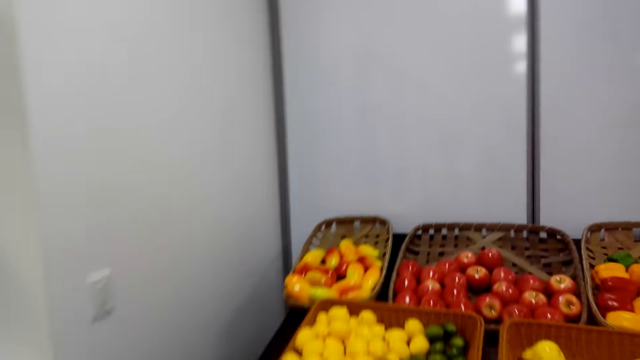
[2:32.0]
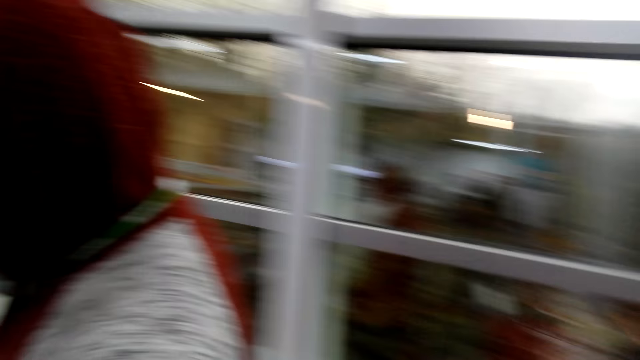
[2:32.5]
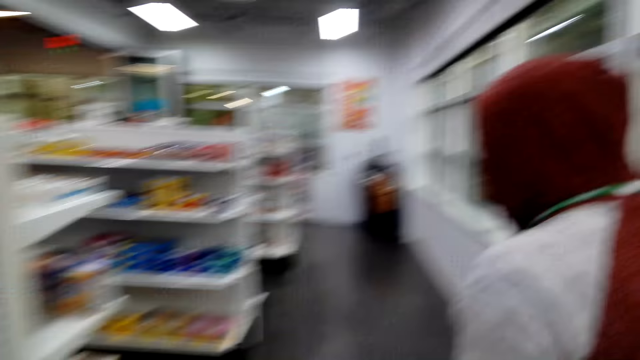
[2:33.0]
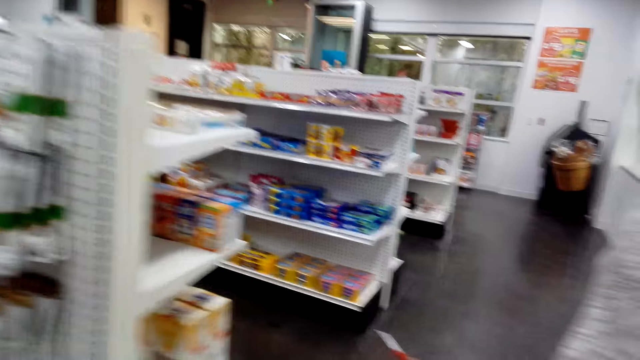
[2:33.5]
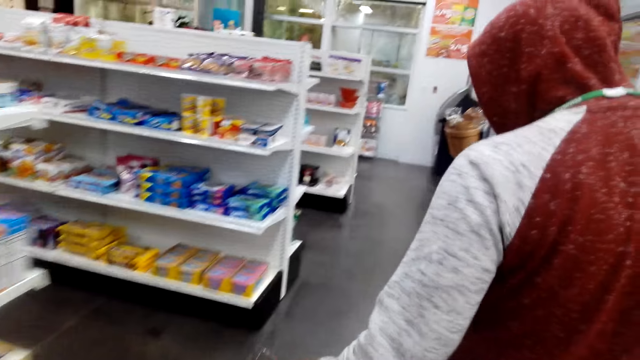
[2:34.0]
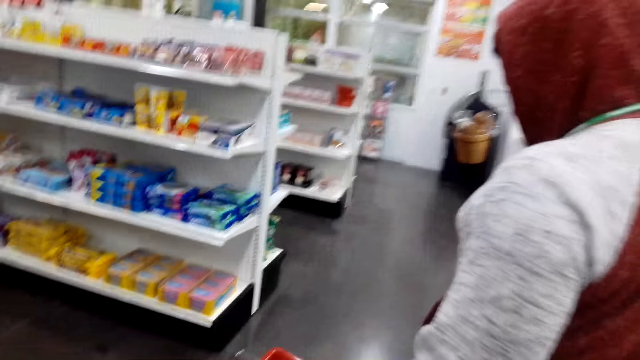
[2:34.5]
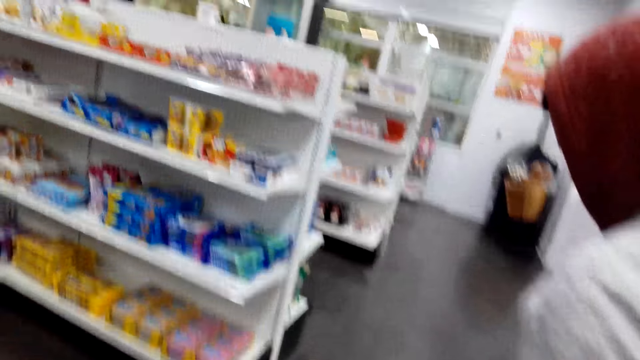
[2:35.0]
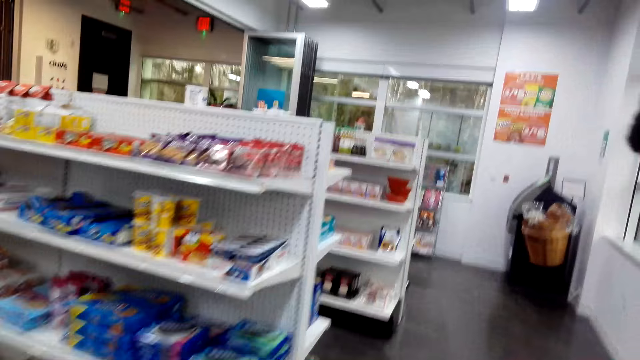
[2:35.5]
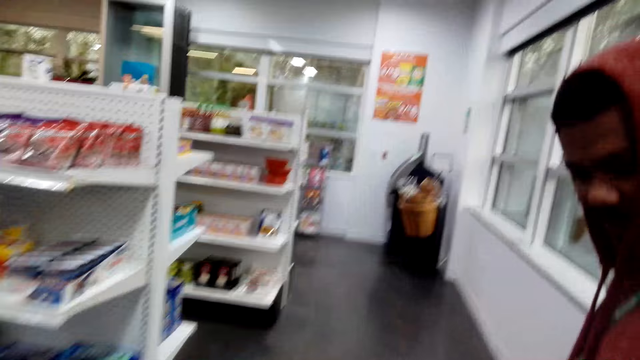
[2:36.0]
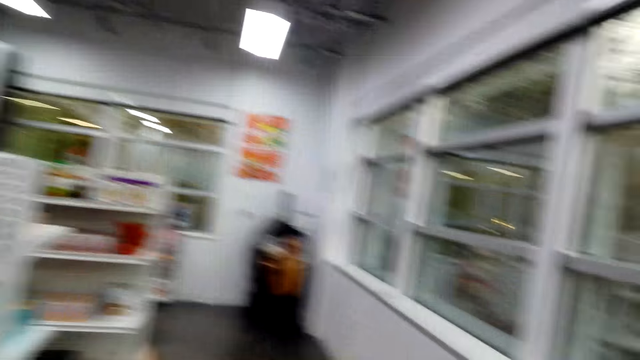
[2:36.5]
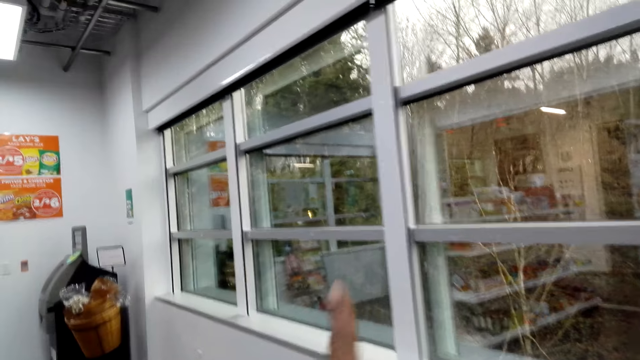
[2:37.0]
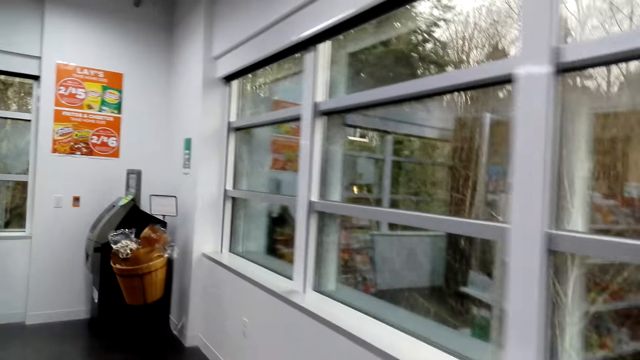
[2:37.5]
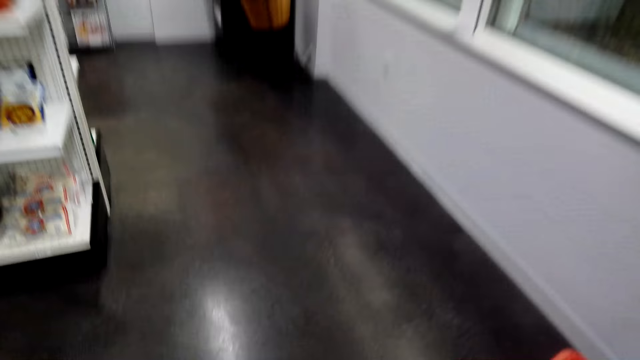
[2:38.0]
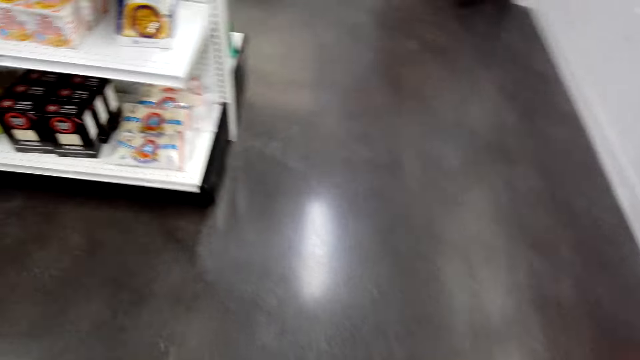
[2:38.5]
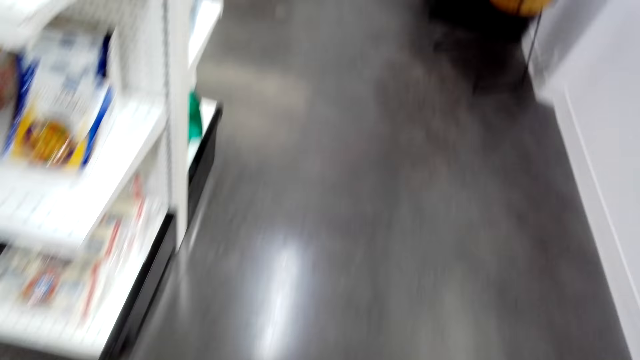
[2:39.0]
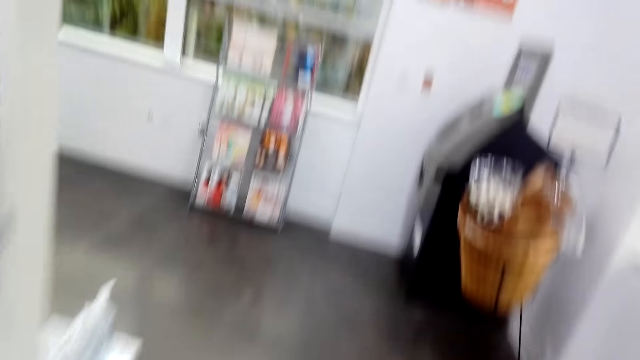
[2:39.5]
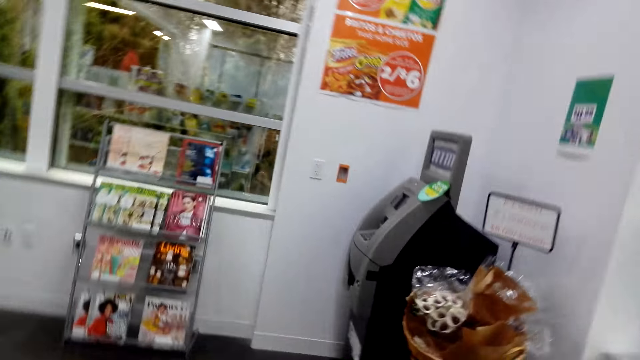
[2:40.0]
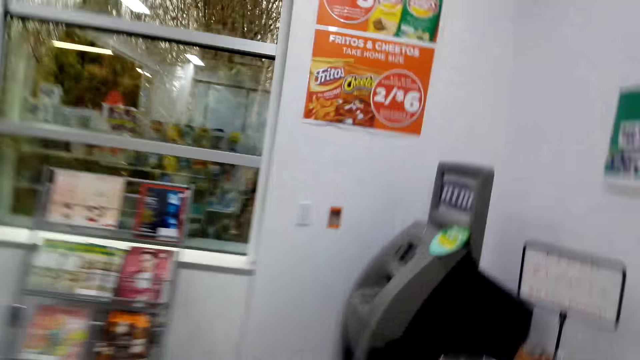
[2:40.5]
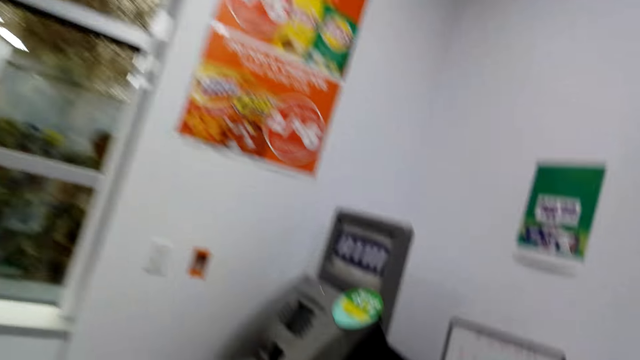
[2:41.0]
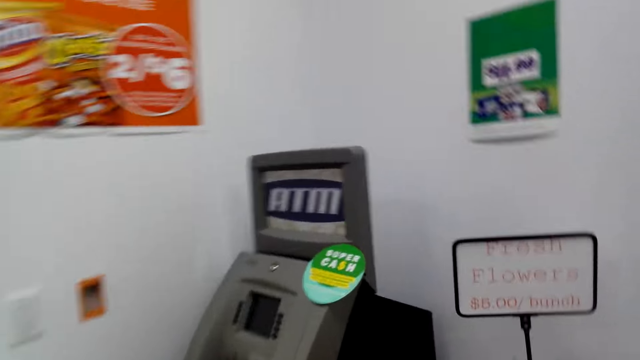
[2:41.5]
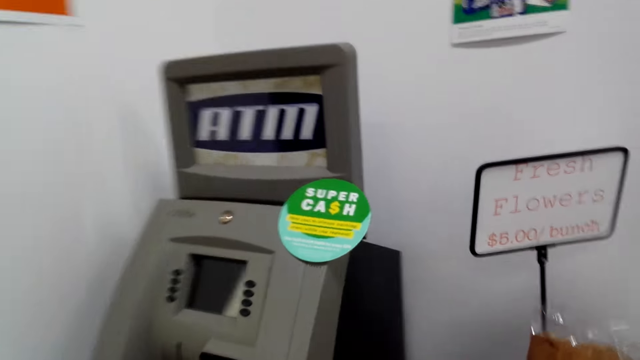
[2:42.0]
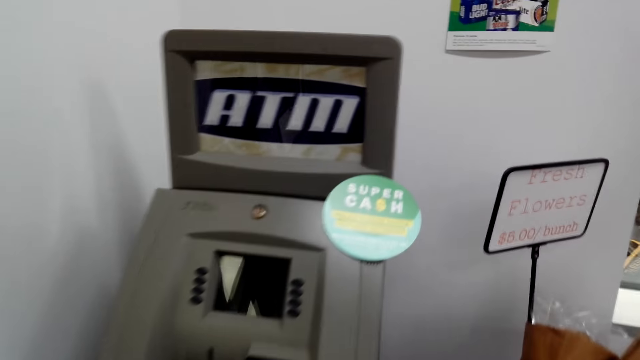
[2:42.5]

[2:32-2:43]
A man walks around the shop. The camera wearer walks around the shop. They converse with the man. They walk around the shop.

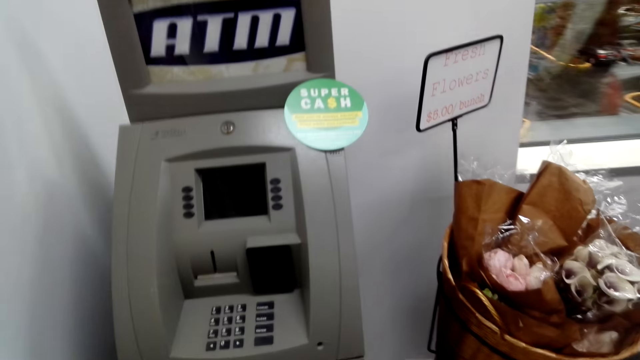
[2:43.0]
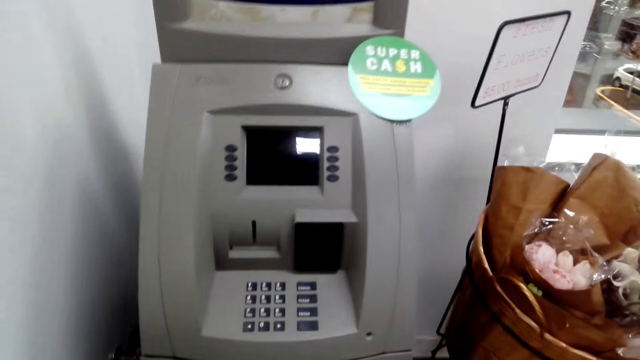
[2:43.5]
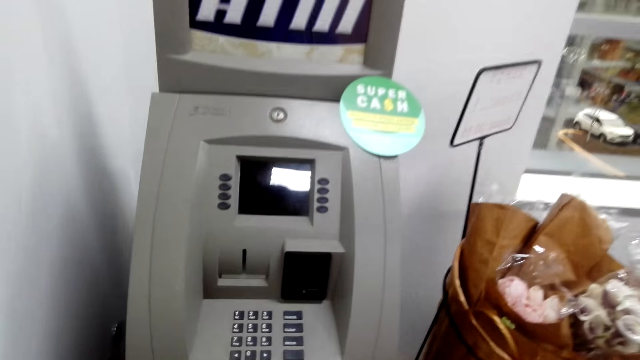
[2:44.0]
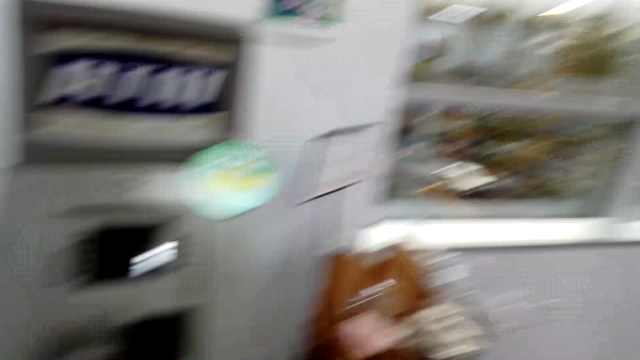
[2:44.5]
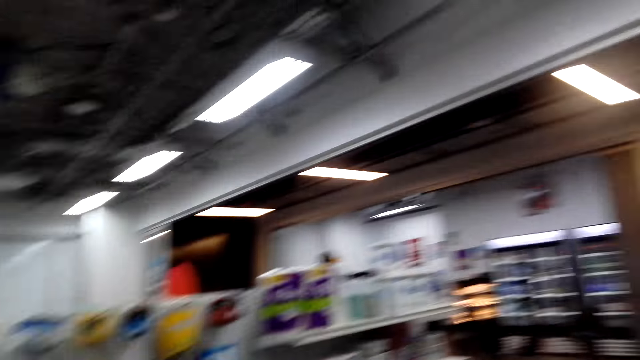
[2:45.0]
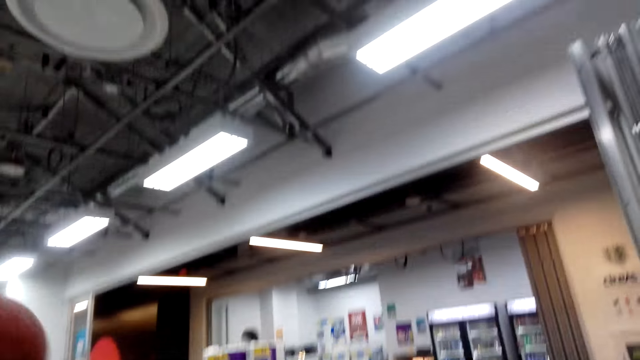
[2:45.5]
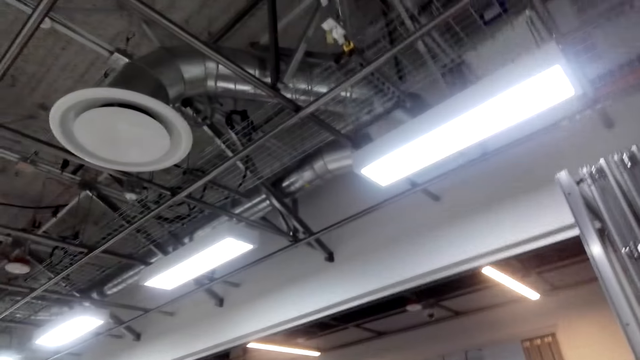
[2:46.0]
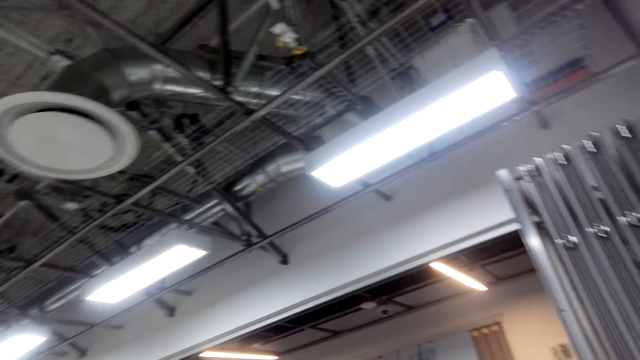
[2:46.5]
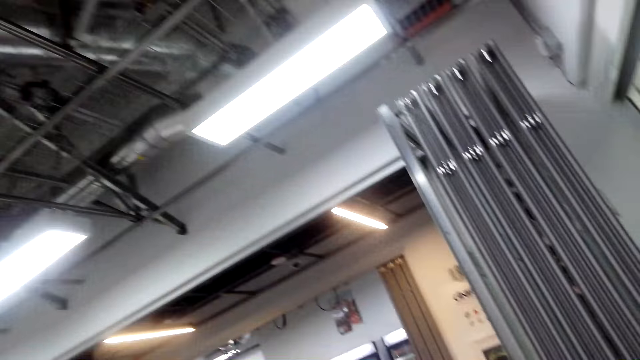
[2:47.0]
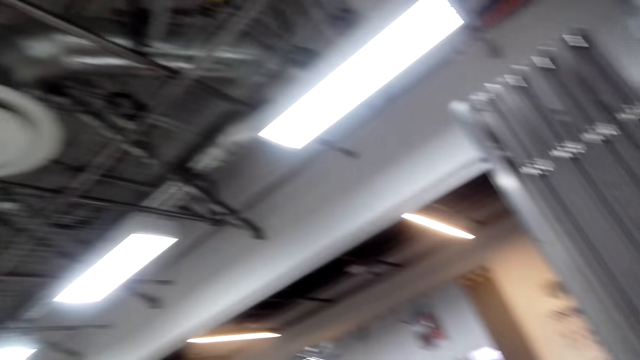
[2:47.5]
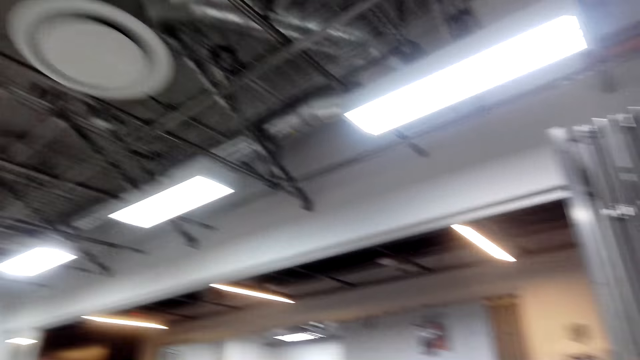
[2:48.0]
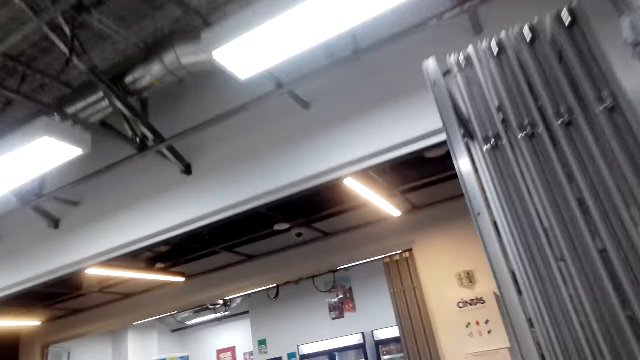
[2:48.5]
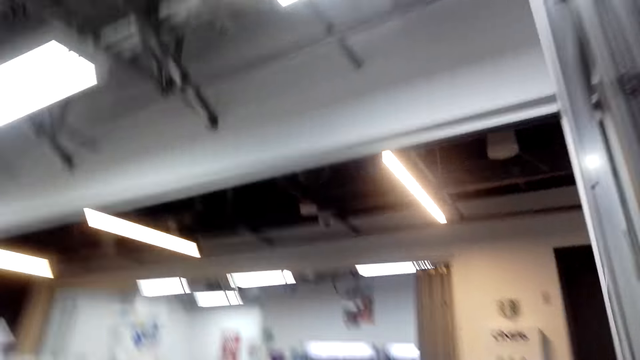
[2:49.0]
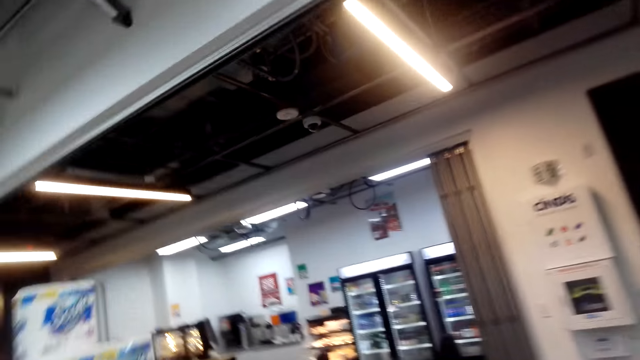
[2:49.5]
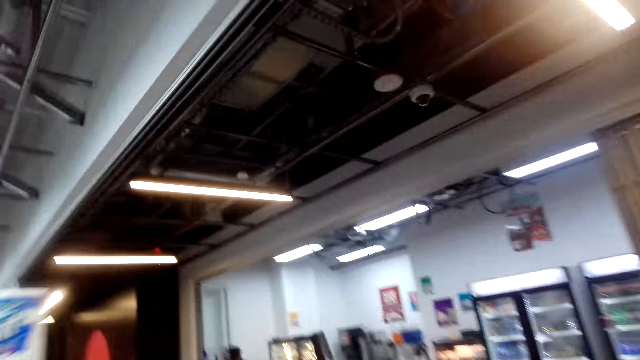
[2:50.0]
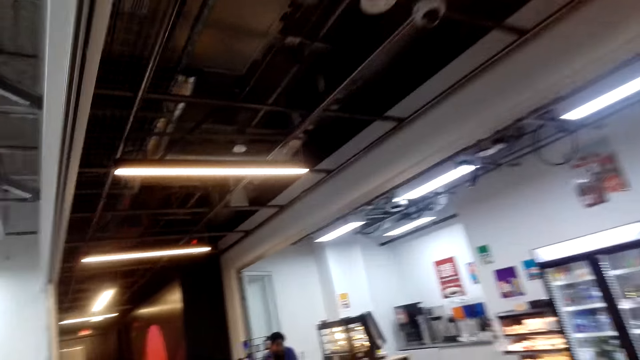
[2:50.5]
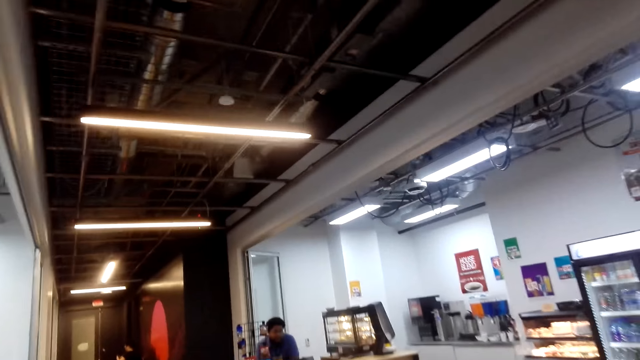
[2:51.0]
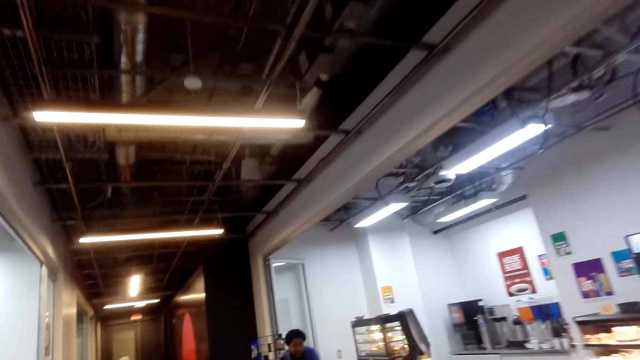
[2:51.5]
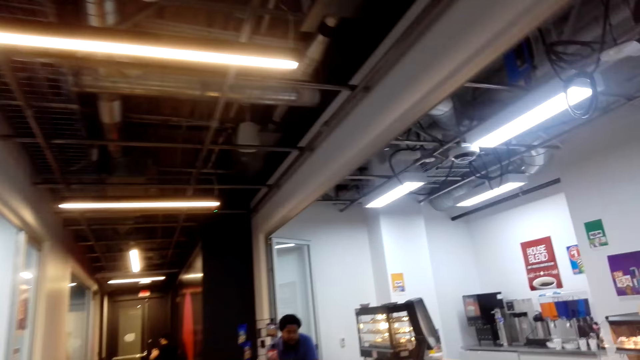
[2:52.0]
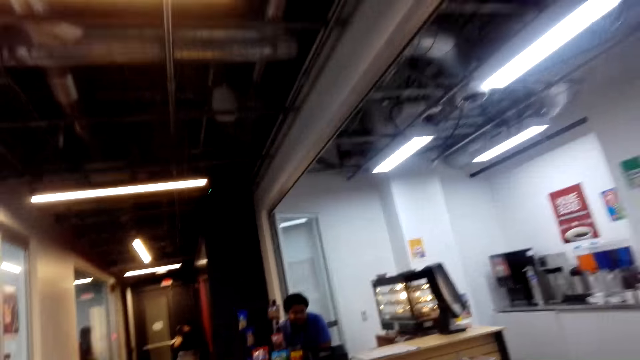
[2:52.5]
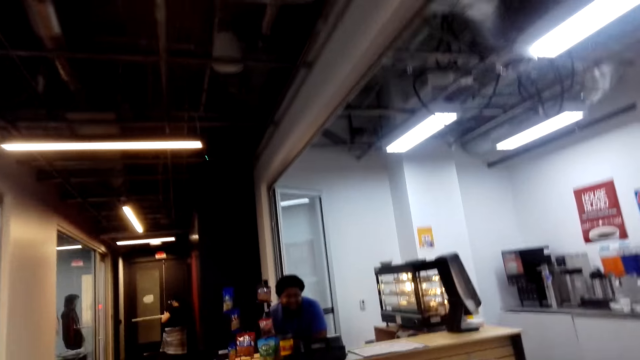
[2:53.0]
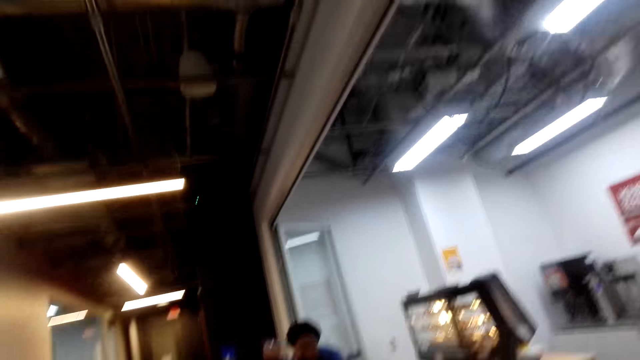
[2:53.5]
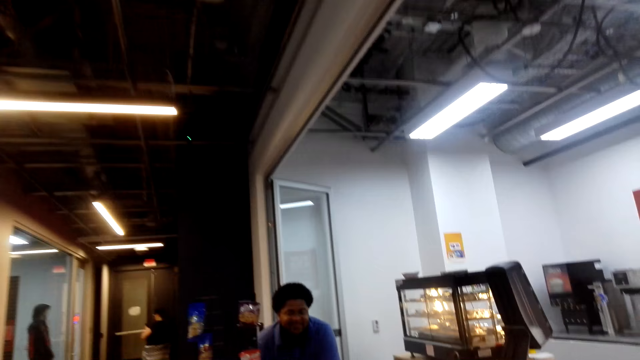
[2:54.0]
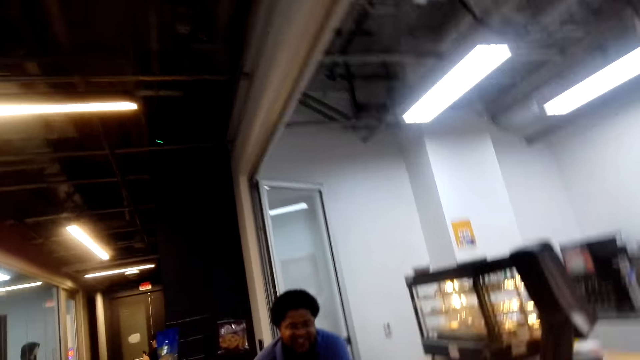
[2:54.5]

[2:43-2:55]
The camera wearer looks around the shop. They walk around the shop. A man leans at the counter.
